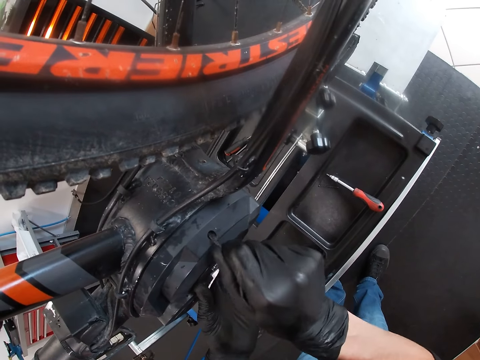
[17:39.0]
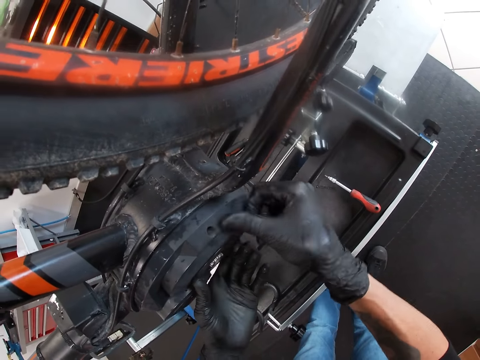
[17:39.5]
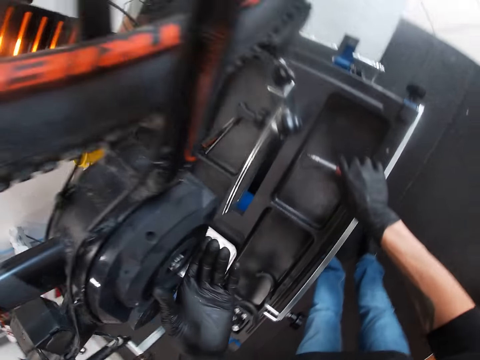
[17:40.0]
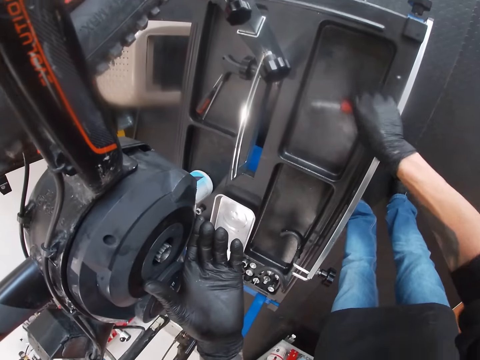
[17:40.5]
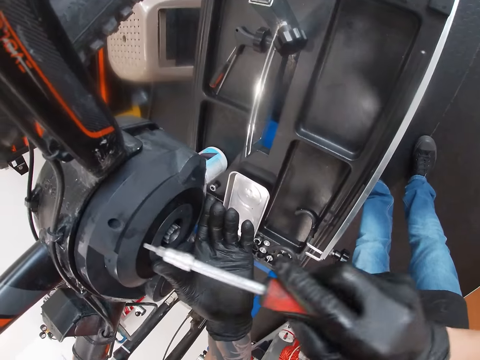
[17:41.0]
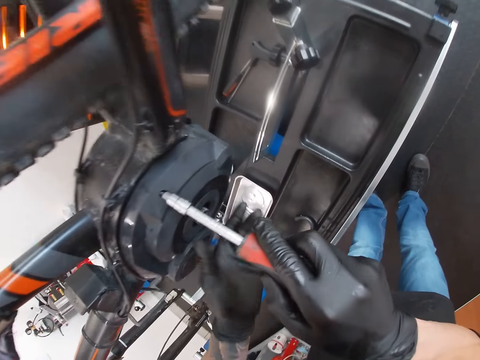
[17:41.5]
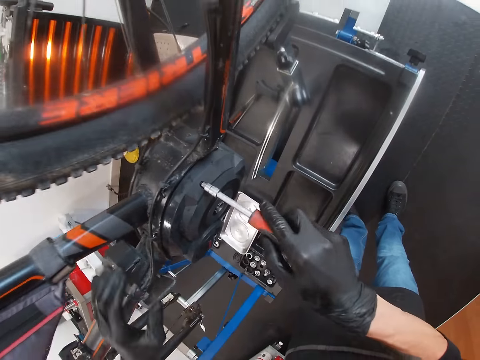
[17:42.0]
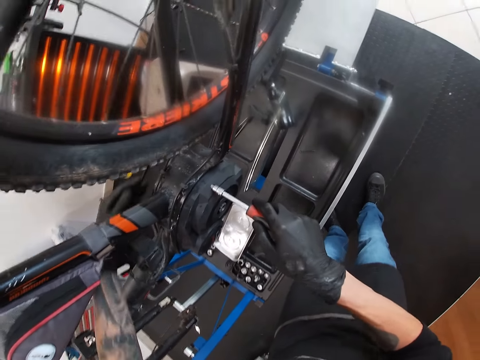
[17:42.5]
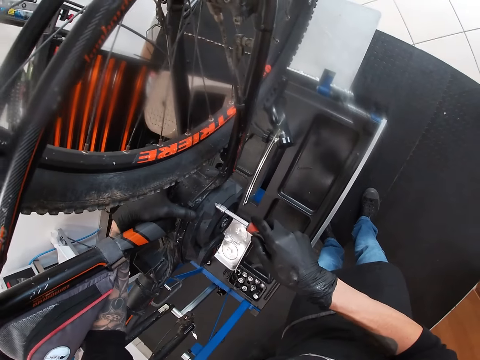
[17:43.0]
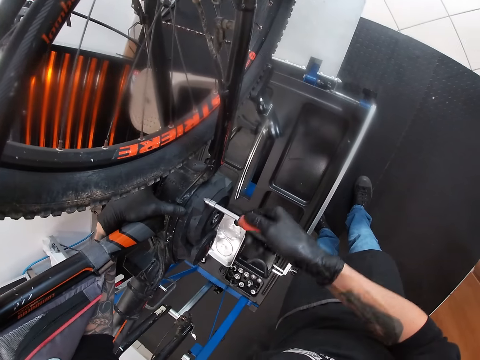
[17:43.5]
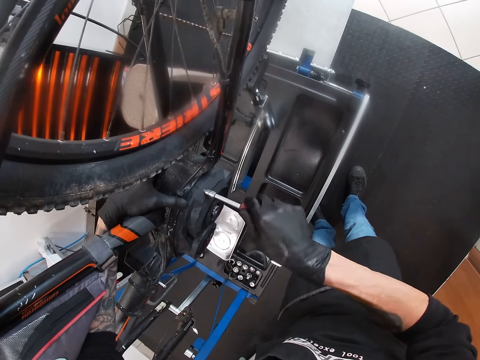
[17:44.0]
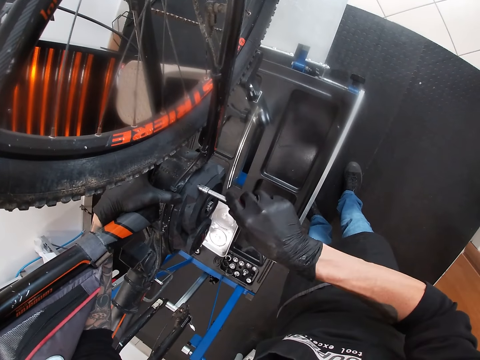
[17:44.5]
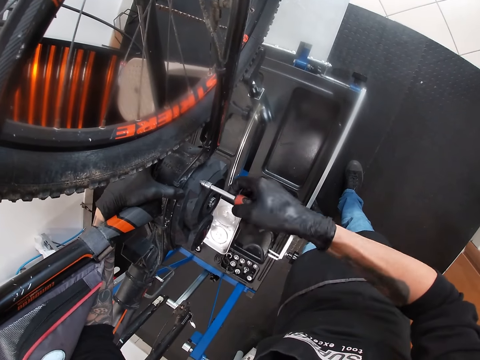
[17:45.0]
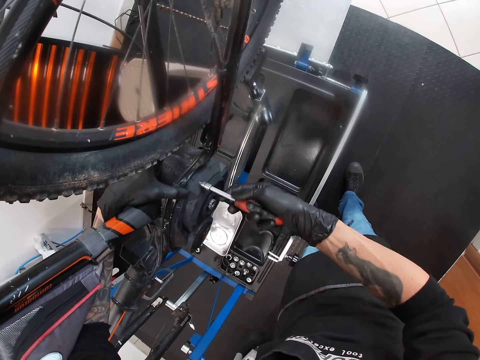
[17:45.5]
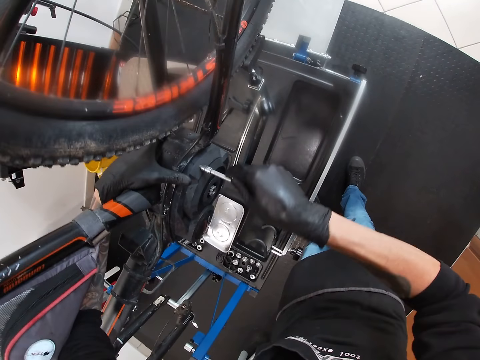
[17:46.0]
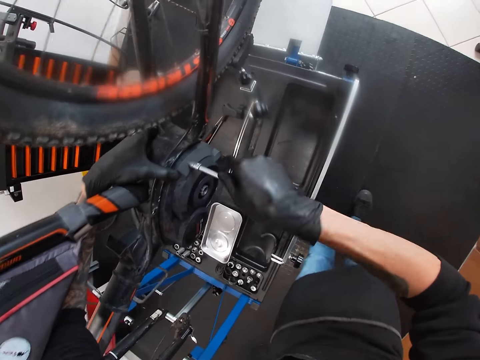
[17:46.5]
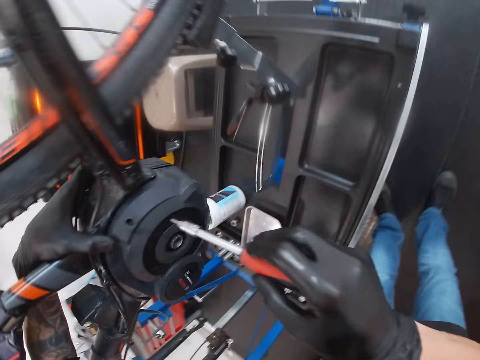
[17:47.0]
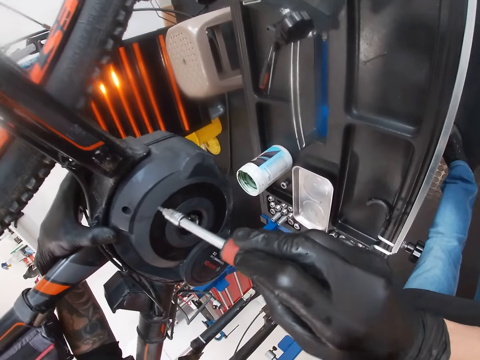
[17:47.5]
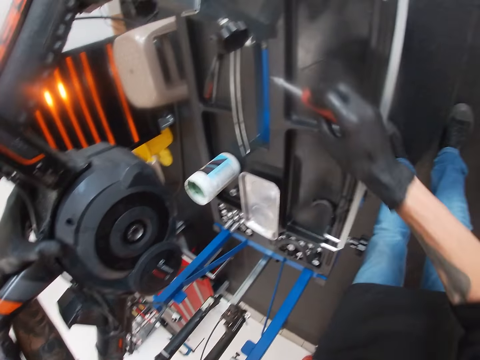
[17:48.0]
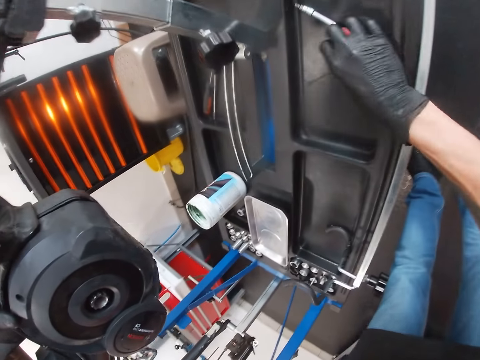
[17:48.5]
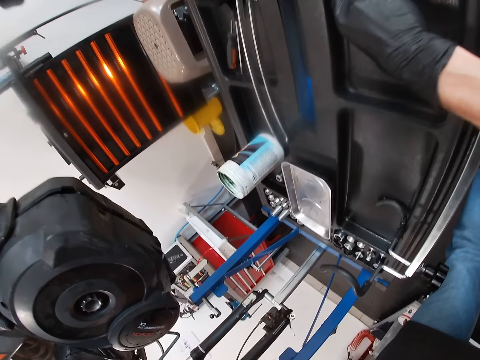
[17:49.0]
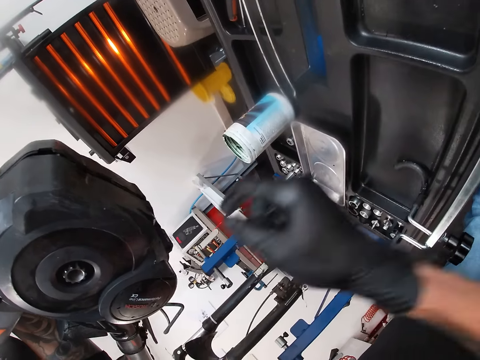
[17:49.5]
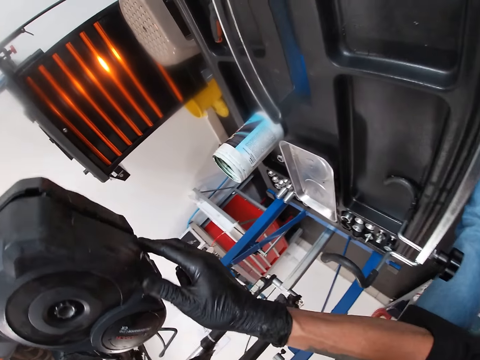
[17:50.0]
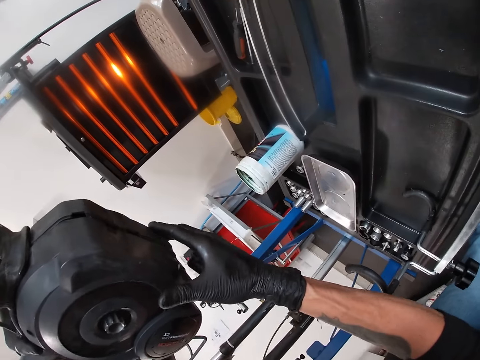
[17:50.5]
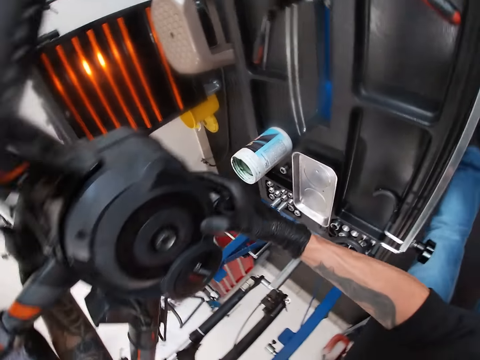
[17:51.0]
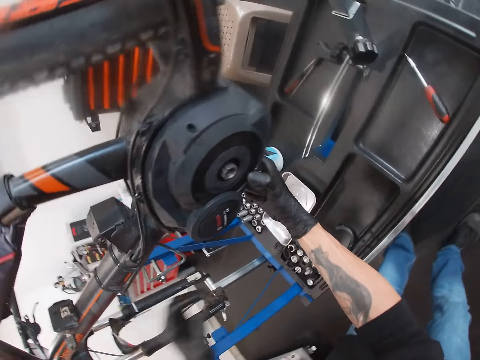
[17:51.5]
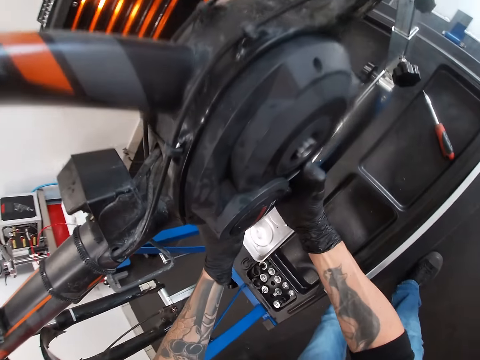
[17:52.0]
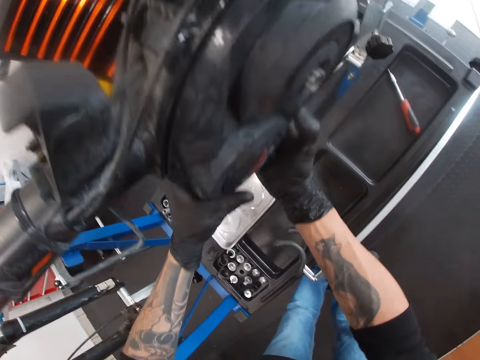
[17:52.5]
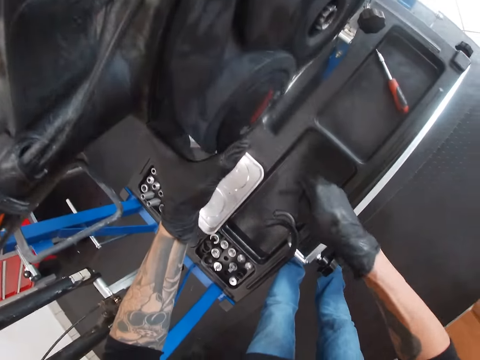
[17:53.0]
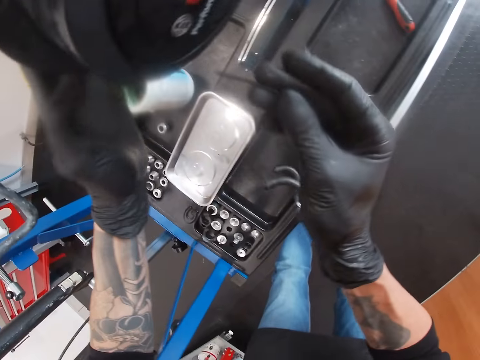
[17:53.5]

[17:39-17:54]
The camera wearer attaches the screw on the bike. He picks up the screwdriver from the bicycle repair stand with his right hand. He tightens the screw into the bicycle engine cover with the screwdriver in his right hand. He holds the bicycle down with his left hand. He drops the screwdriver on the bicycle repair stand with his right hand. He looks around. He picks the screw from the stand with his right hand. He attaches the stator cover on the bike.

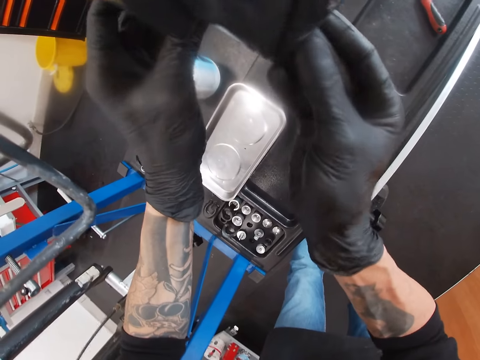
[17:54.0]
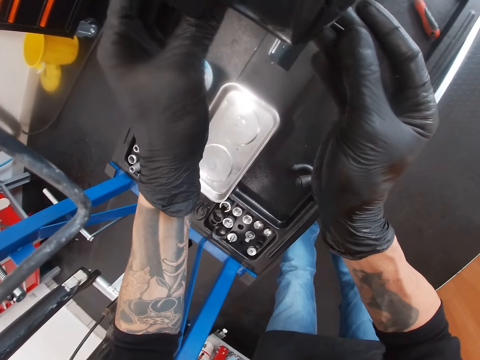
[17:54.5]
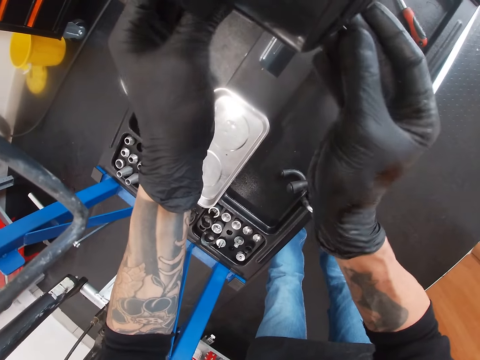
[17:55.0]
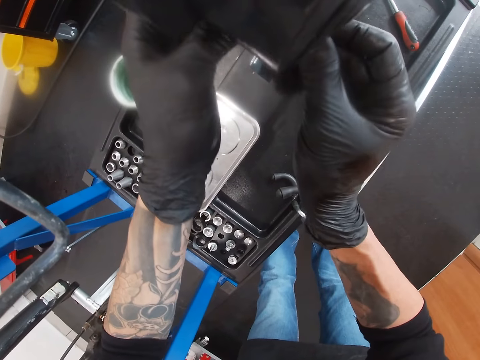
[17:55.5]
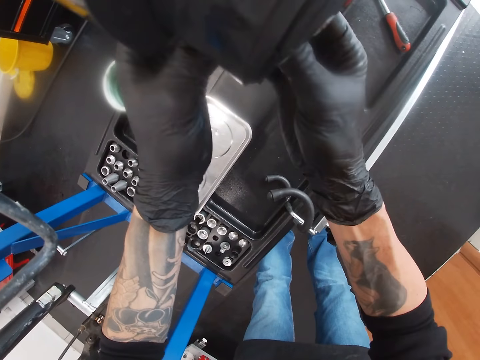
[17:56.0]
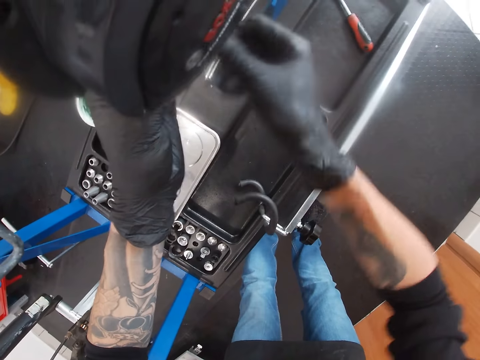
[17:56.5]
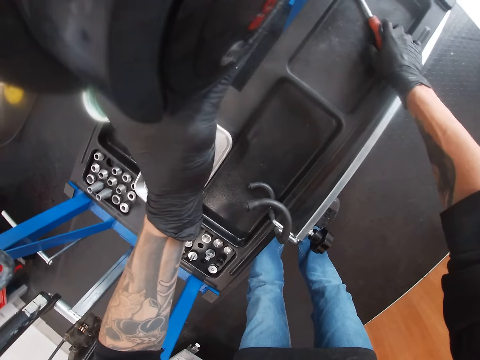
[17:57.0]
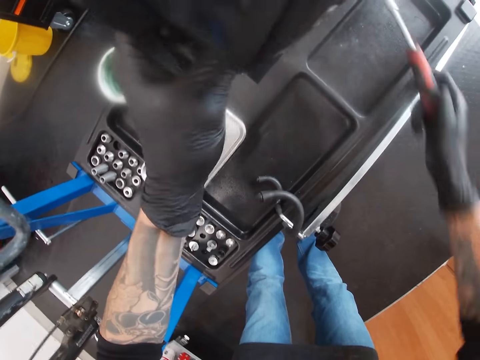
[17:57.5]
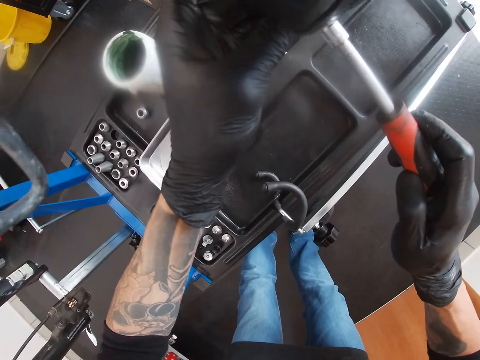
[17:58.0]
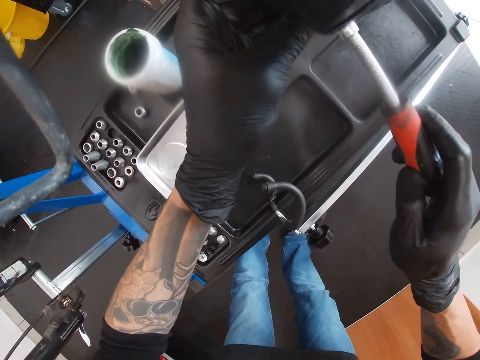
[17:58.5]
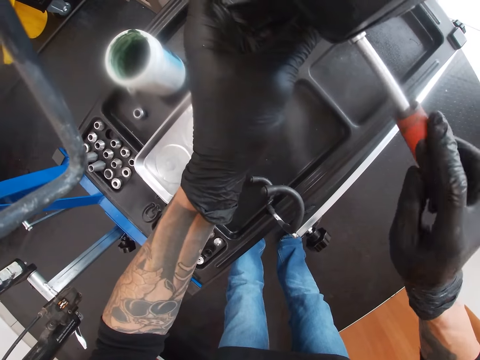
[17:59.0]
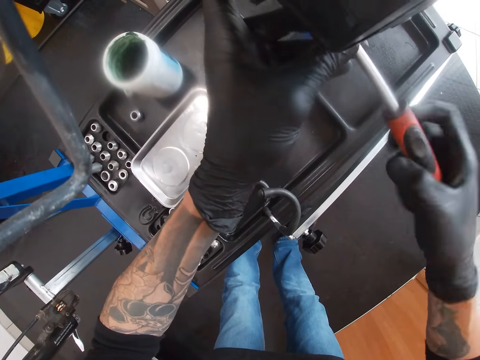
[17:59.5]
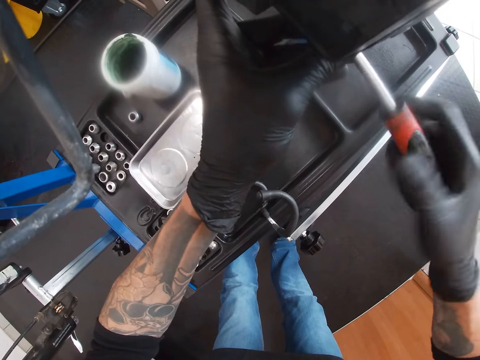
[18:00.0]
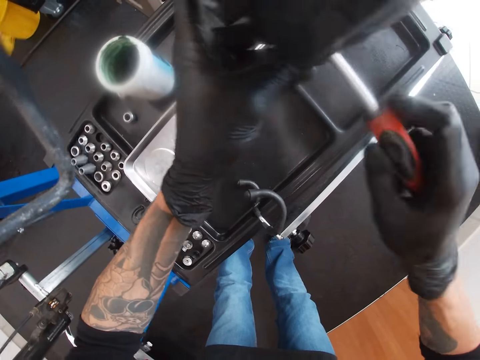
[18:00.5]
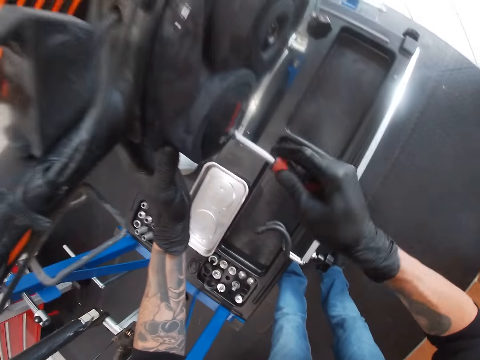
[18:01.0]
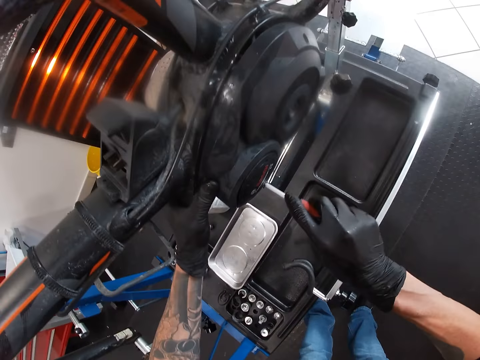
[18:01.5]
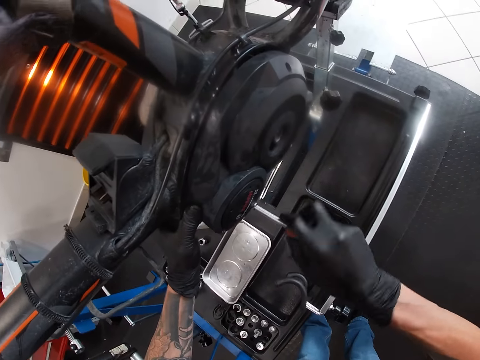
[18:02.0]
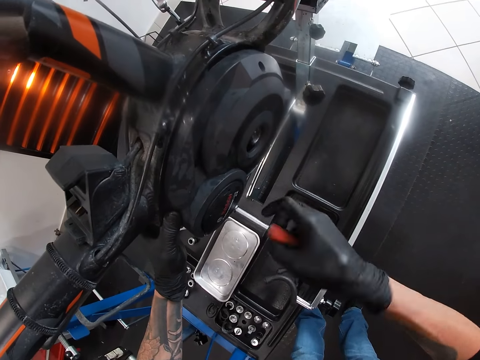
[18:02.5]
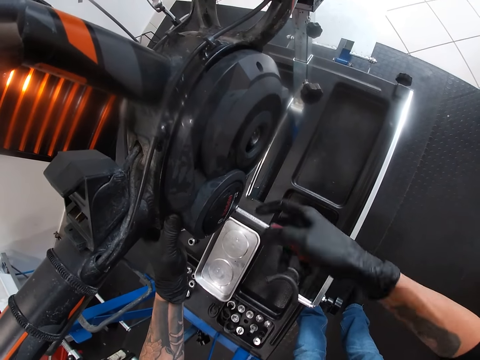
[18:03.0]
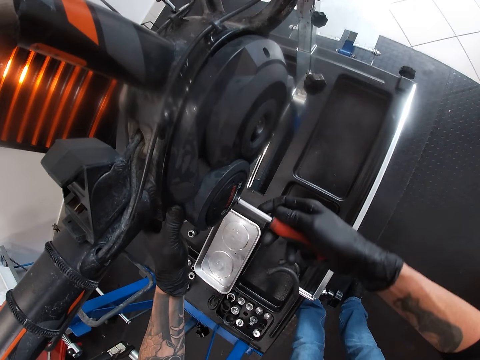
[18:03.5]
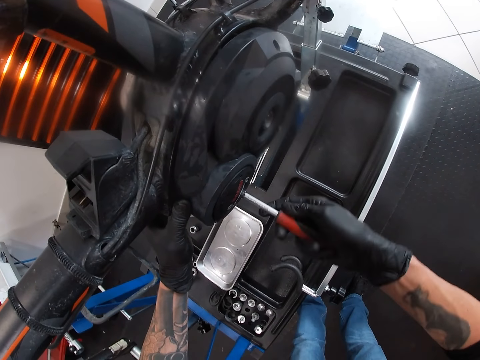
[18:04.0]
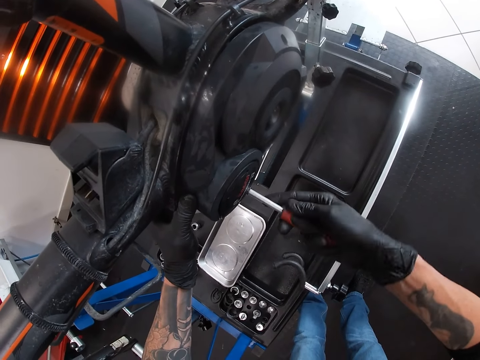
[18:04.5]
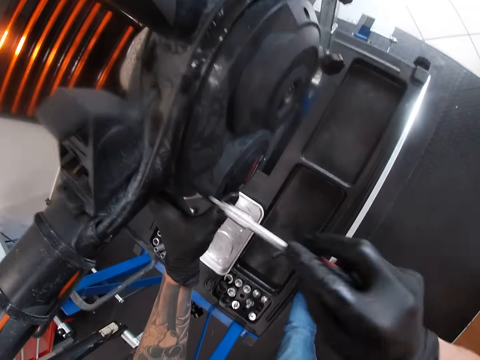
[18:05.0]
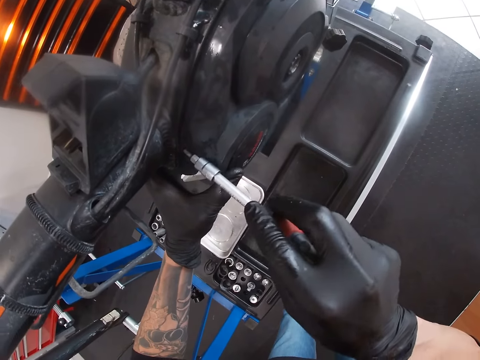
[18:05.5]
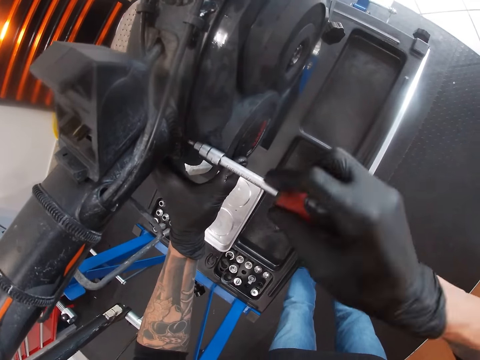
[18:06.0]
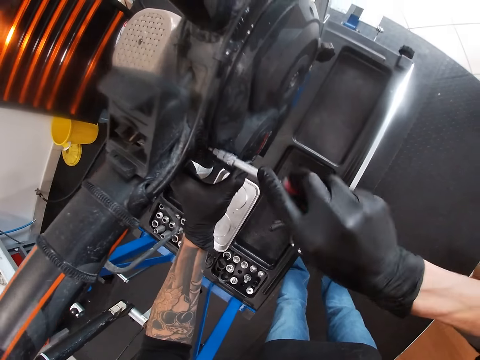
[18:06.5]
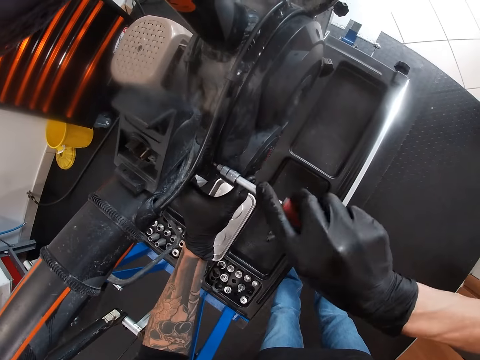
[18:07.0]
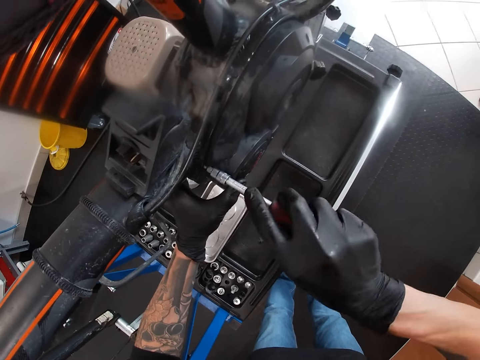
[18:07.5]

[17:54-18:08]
The camera wearer inserts the screw into the bicycle engine cover with his right hand. He picks the screwdriver from the bicycle repair stand with his right hand. He tightens the screws into the bicycle engine cover with the screwdriver in his right hand. He fastens the bike with the screwdriver.
